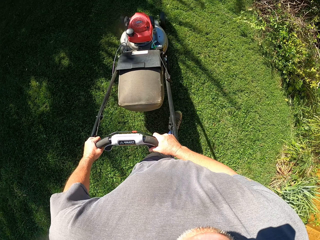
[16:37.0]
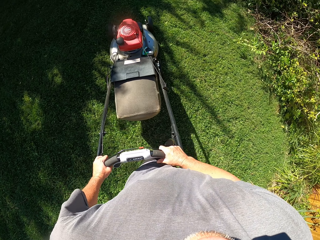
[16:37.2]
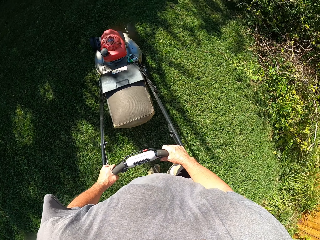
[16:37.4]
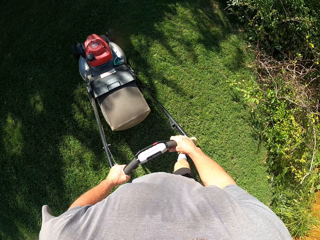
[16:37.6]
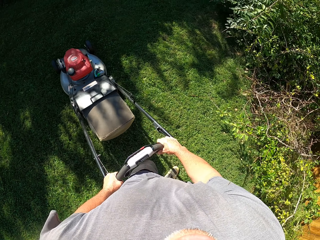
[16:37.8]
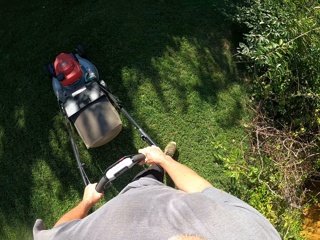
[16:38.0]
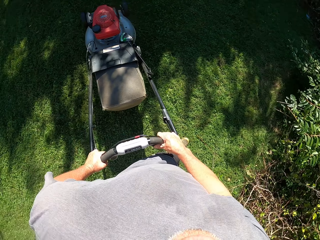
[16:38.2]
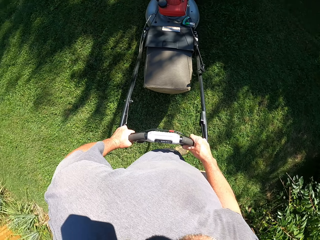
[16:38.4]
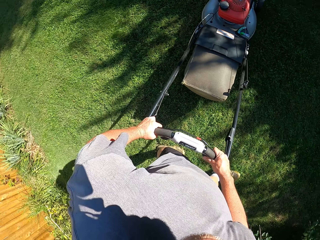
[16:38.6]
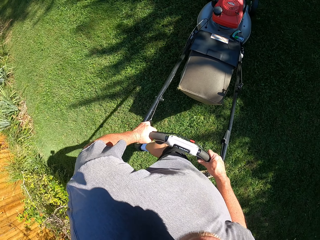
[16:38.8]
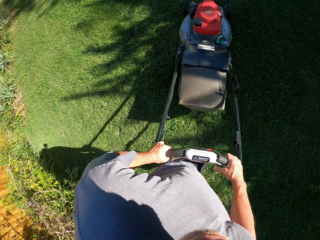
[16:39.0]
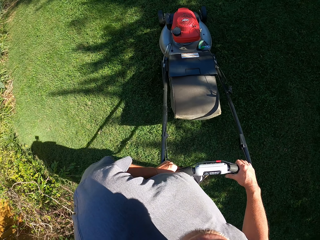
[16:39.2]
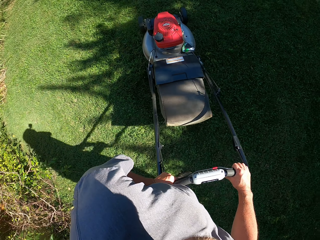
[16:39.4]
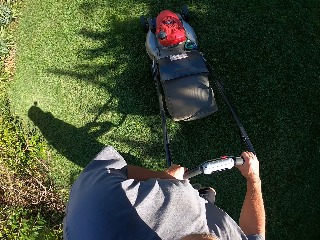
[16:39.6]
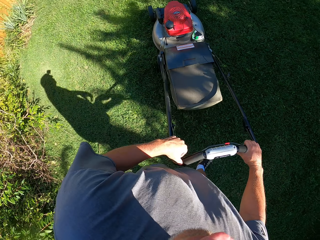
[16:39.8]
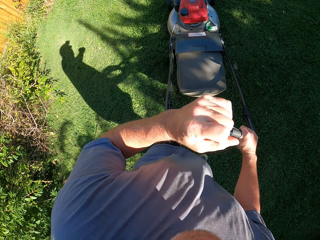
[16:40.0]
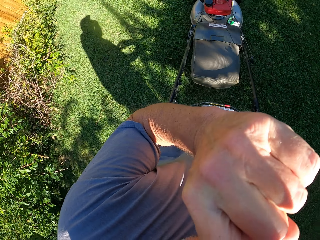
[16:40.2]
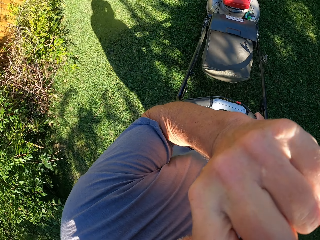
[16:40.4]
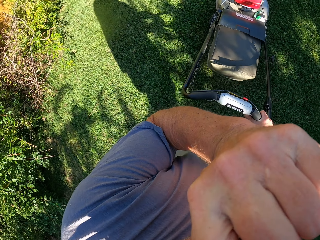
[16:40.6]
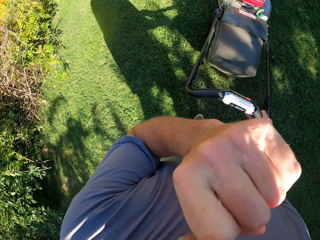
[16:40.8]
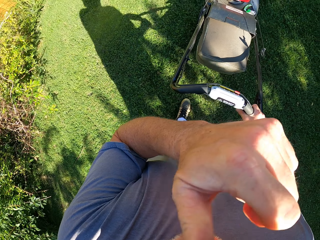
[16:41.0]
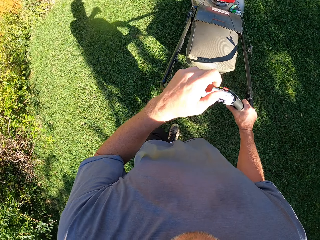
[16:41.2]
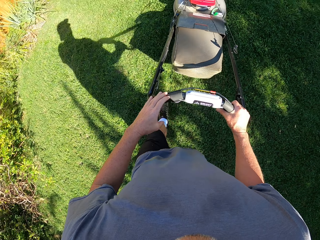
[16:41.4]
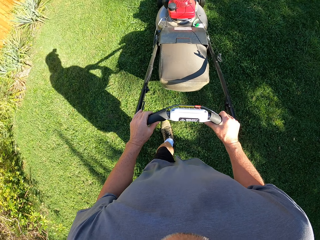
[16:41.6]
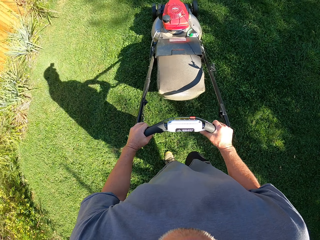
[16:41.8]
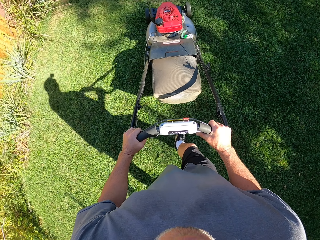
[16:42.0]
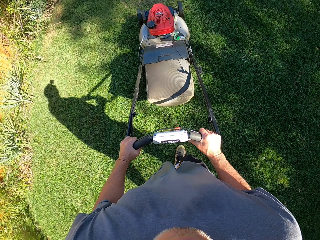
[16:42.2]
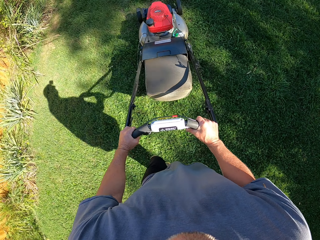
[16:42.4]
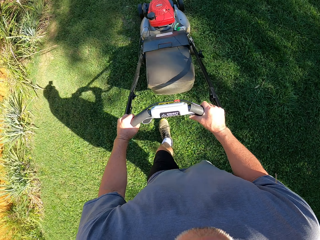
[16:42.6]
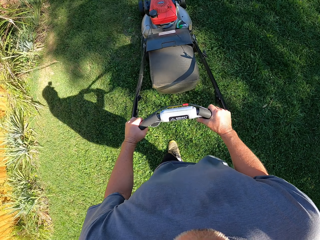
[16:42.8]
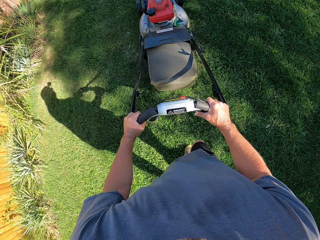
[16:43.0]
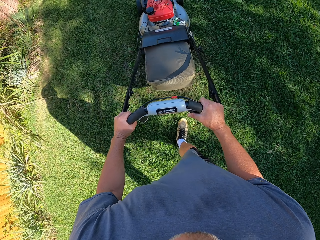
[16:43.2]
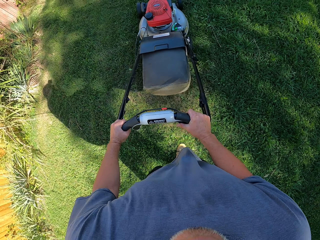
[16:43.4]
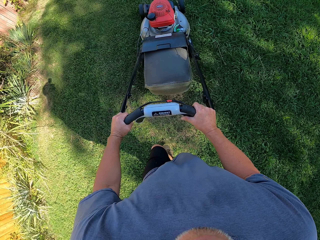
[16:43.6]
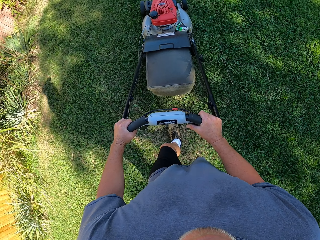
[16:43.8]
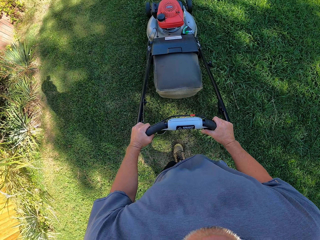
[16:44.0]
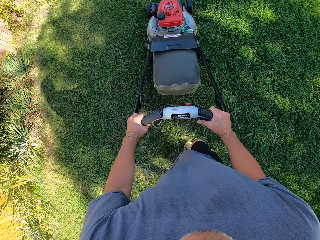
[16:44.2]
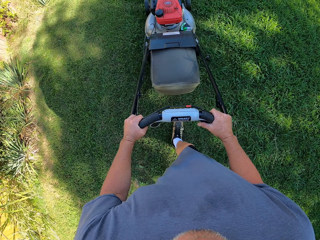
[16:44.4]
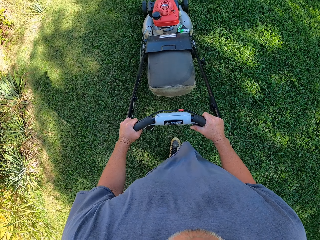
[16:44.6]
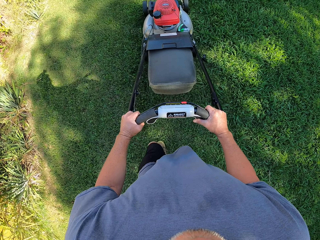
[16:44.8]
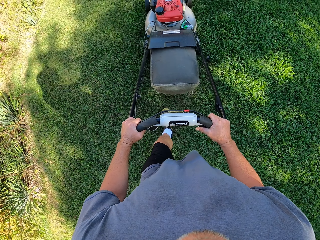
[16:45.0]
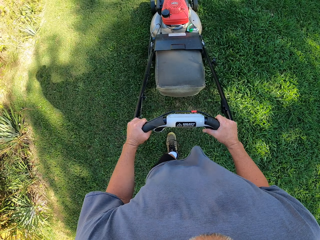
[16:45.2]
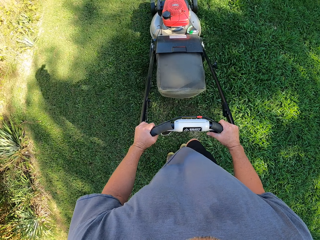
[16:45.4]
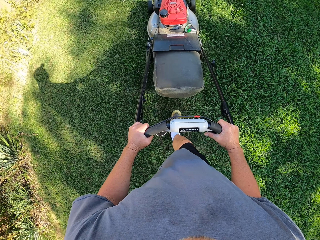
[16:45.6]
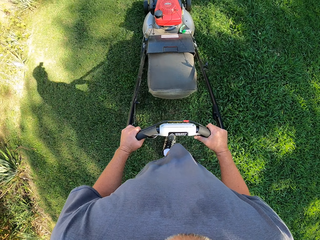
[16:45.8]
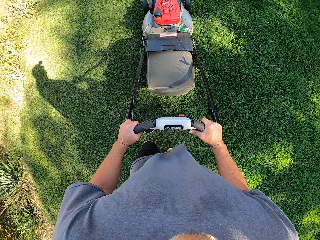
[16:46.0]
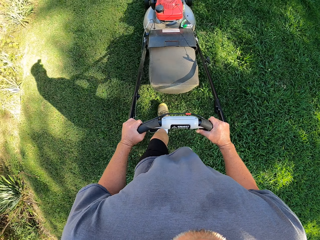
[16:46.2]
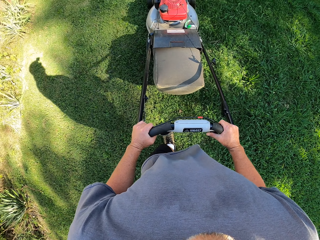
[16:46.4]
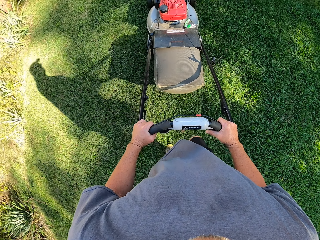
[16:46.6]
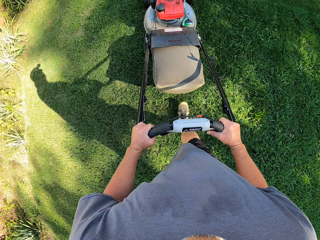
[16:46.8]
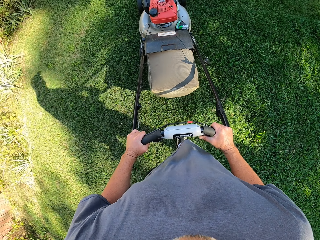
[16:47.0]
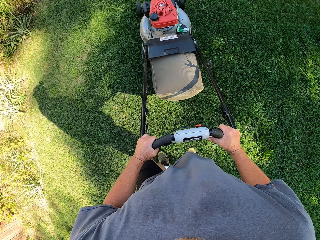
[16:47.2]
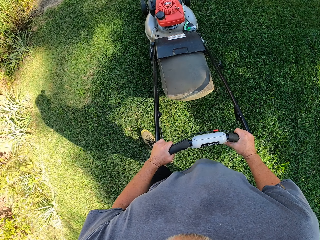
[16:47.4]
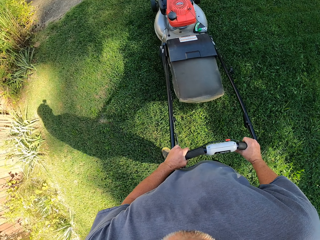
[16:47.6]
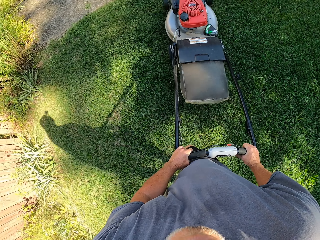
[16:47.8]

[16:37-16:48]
The camera wearer touches his face with his left hand. He operates the hand push lawn mower with his right hand. He operates the hand push lawn mower with both hands. He holds the lawn mower with both hands. He cuts grass with the lawn mower.

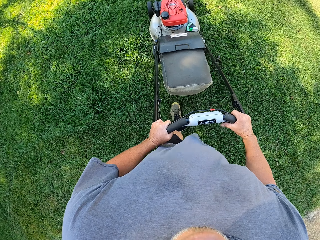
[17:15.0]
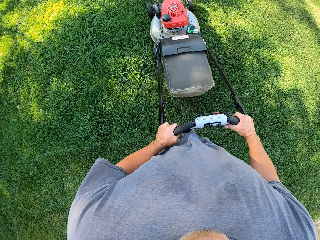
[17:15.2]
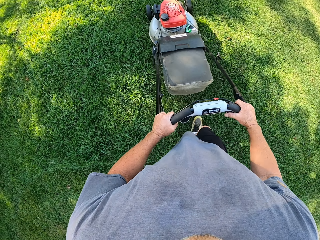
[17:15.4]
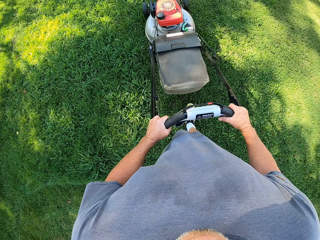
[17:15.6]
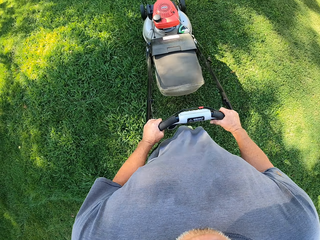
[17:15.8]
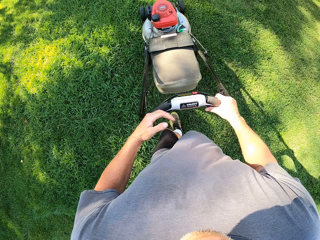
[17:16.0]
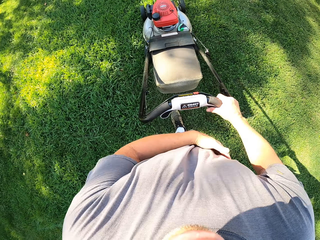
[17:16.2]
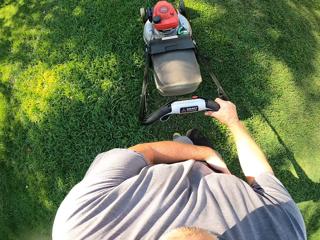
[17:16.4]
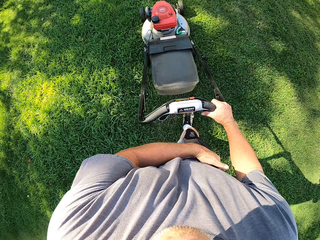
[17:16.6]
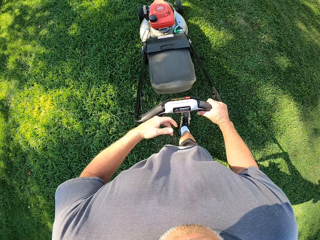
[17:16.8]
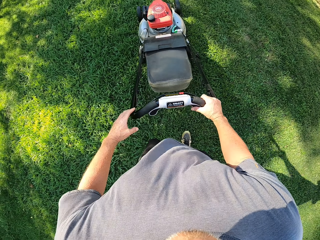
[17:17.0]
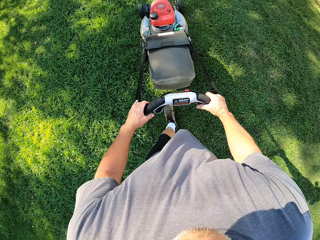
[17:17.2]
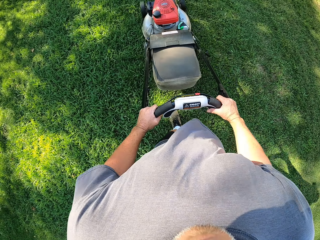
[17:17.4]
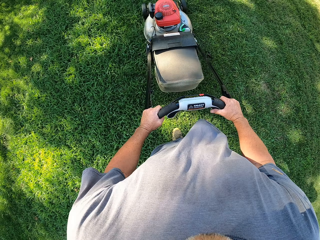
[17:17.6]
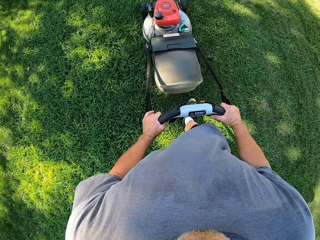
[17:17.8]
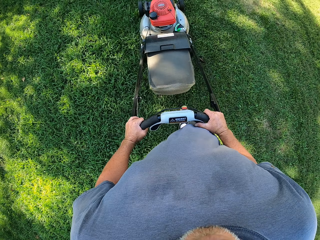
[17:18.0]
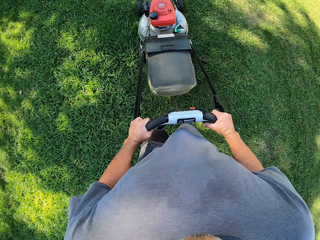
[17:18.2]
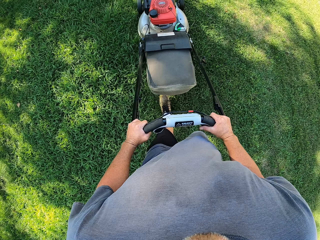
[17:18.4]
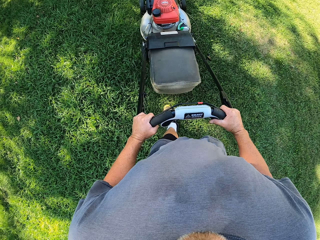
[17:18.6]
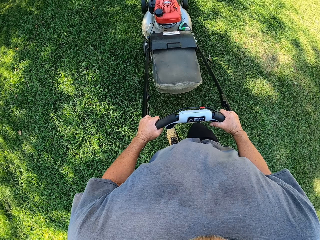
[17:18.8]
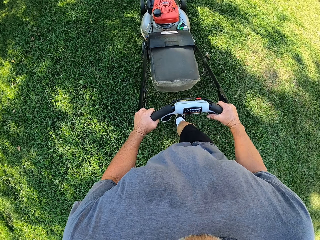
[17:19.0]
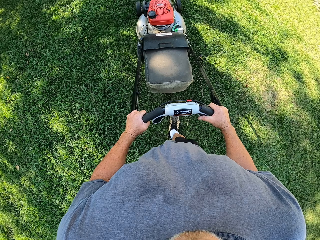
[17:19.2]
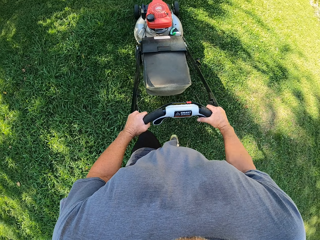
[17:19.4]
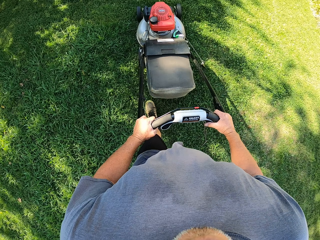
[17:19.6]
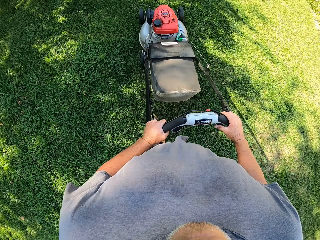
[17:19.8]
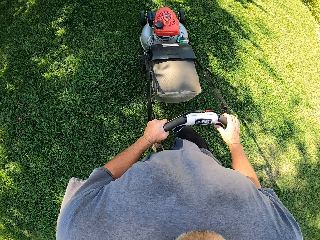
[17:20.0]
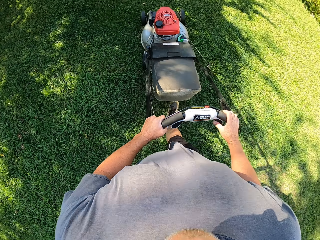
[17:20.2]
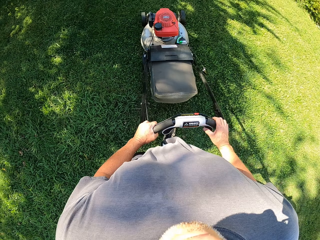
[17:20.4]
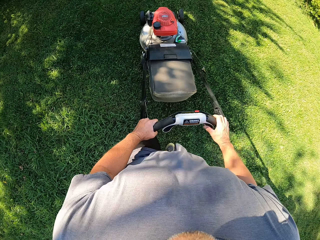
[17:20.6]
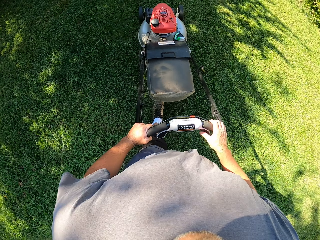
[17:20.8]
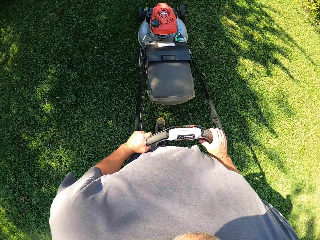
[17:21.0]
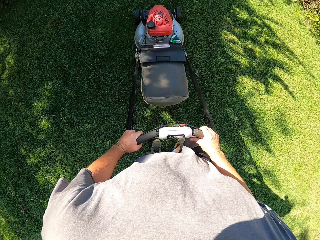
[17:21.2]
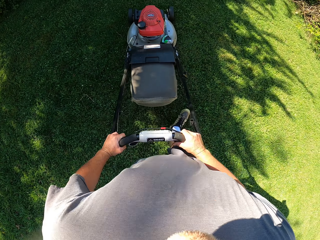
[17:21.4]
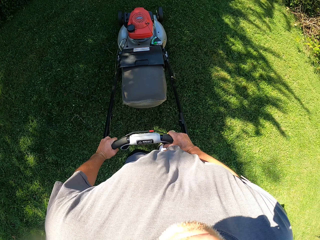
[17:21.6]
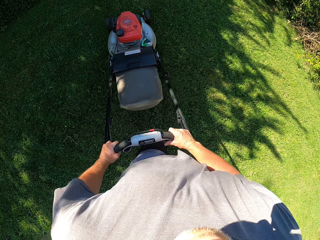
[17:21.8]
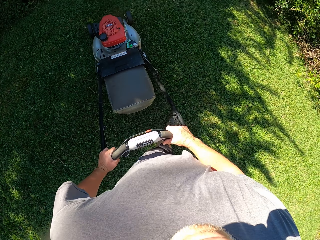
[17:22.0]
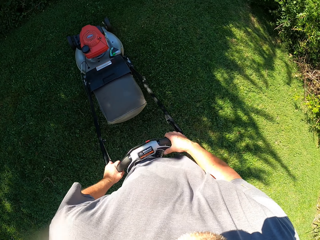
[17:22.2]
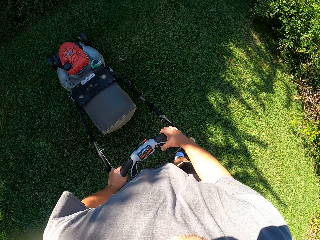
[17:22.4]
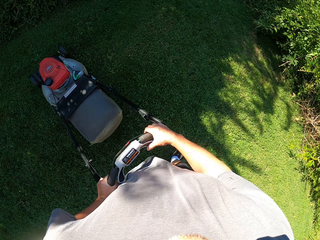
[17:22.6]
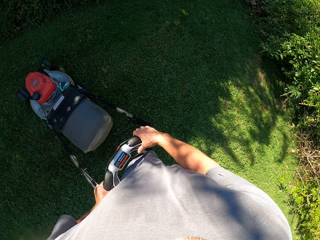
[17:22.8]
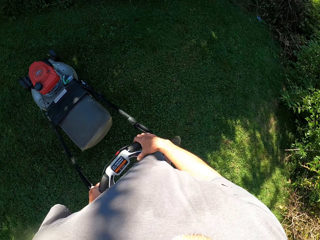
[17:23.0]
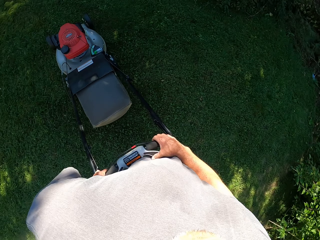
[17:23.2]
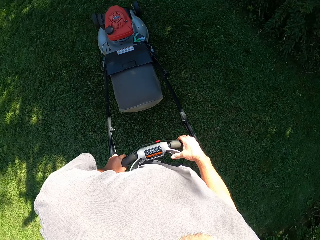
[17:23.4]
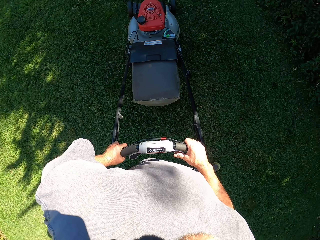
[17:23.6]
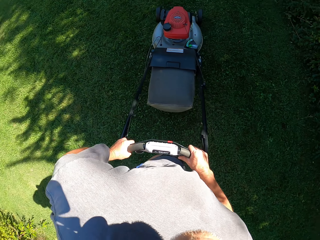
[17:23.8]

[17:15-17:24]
The camera wearer scratches his stomach with his left hand. He operates the hand push lawn mower with both hands. He holds the lawn mower with both hands. He cuts grass with the lawn mower.
